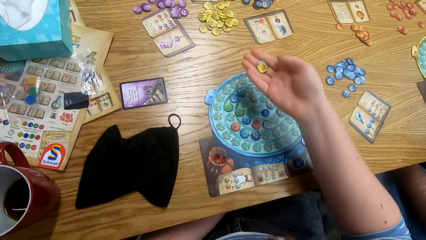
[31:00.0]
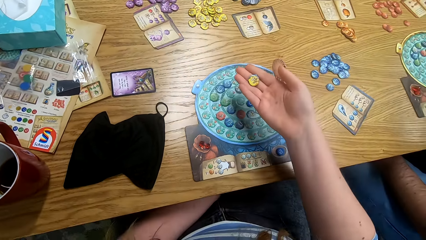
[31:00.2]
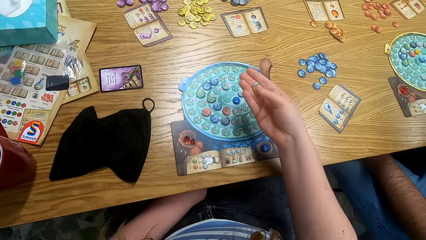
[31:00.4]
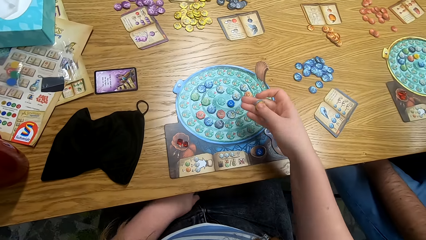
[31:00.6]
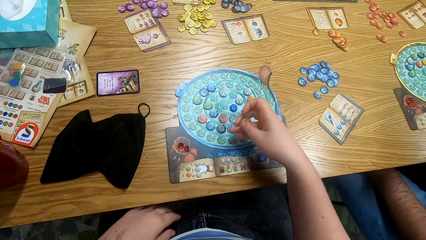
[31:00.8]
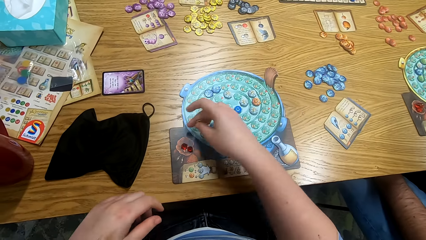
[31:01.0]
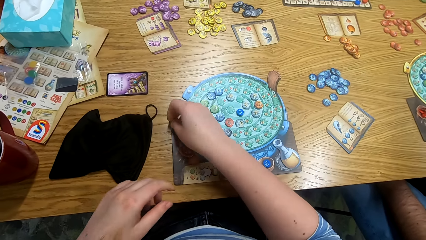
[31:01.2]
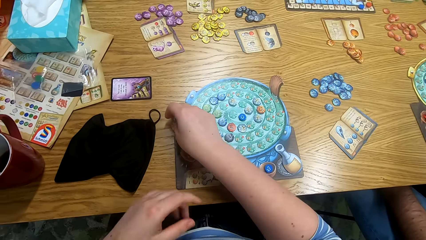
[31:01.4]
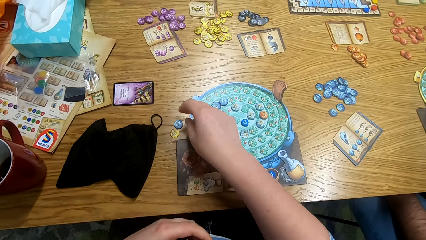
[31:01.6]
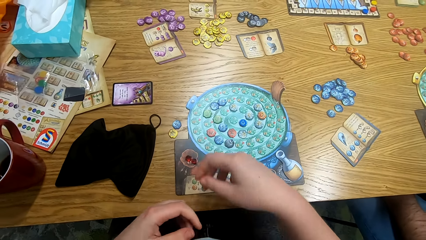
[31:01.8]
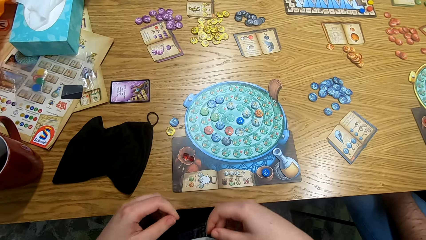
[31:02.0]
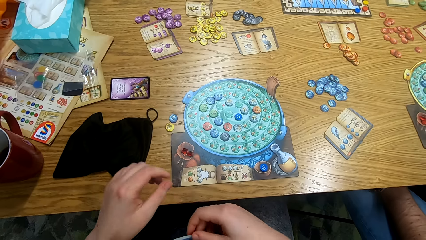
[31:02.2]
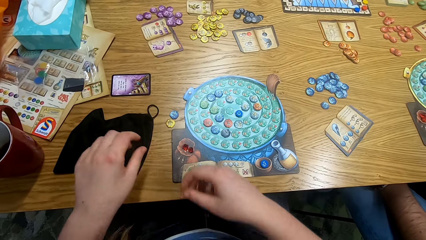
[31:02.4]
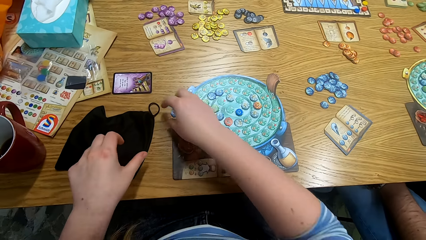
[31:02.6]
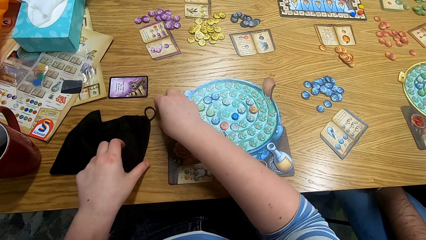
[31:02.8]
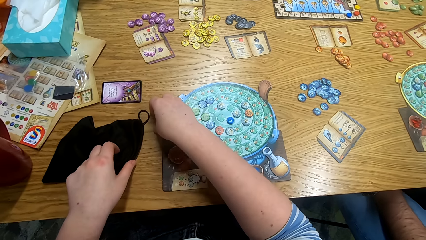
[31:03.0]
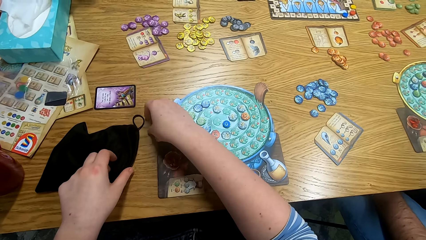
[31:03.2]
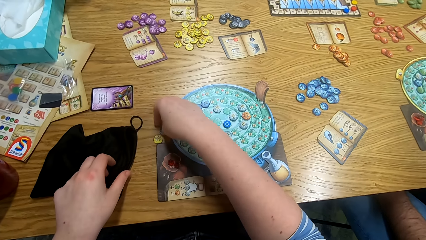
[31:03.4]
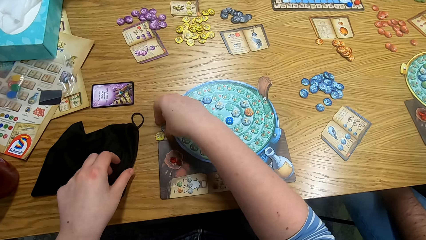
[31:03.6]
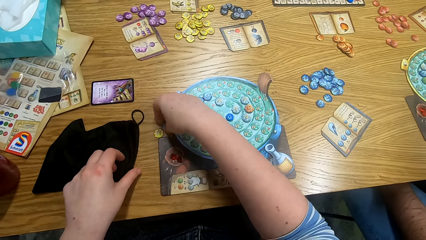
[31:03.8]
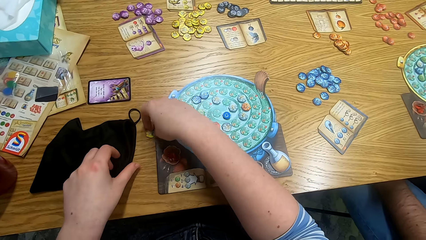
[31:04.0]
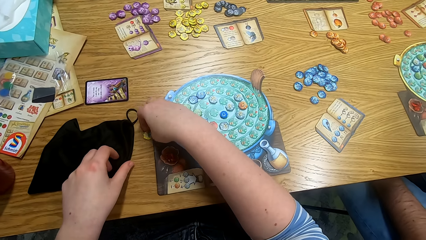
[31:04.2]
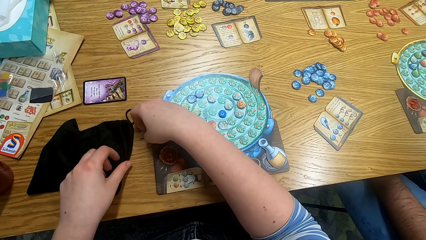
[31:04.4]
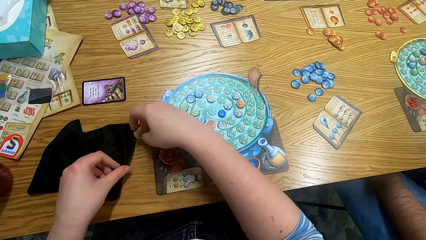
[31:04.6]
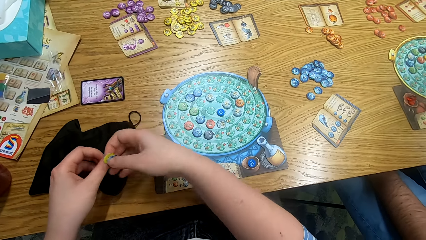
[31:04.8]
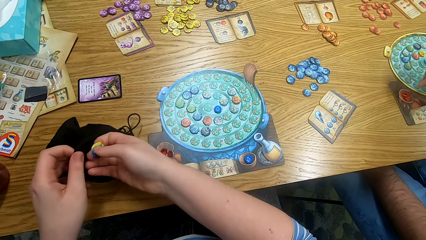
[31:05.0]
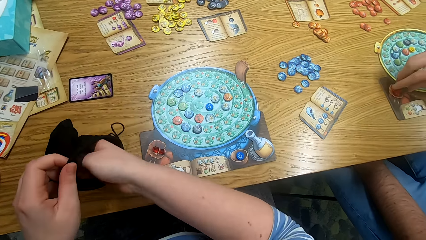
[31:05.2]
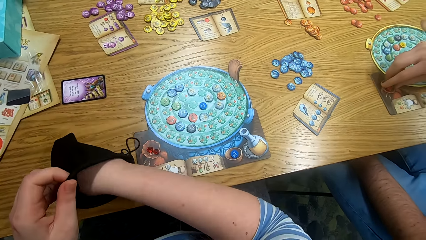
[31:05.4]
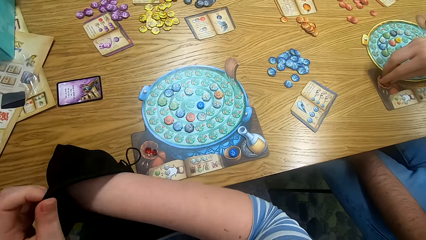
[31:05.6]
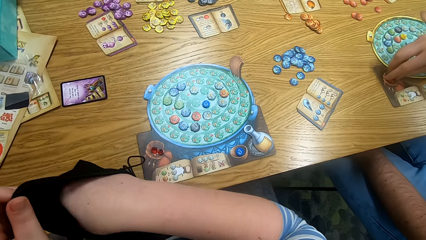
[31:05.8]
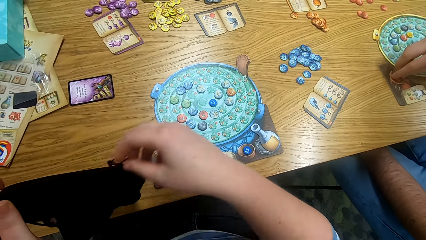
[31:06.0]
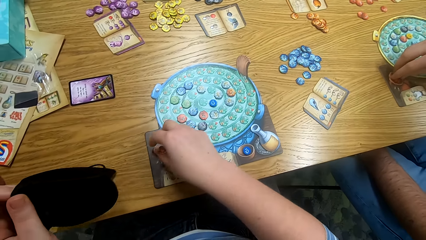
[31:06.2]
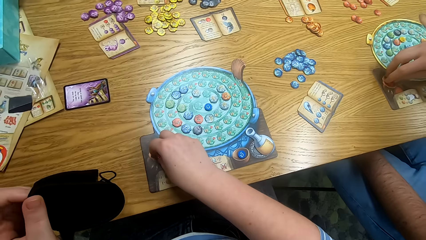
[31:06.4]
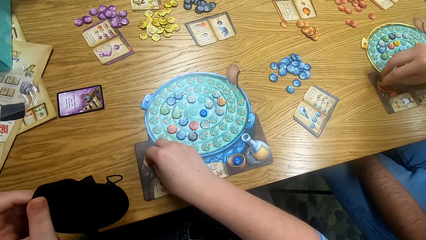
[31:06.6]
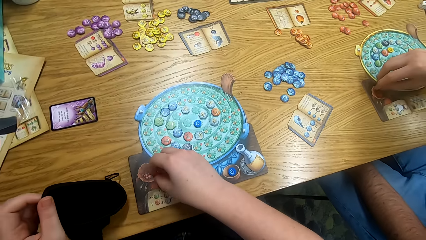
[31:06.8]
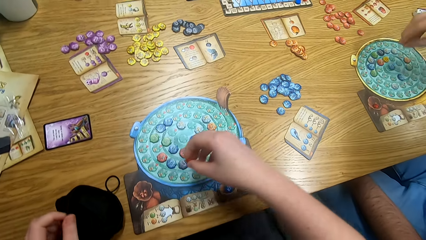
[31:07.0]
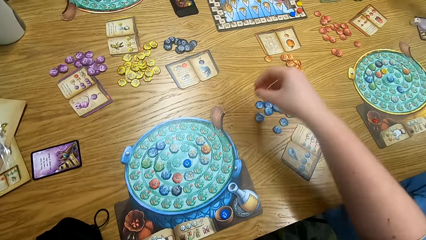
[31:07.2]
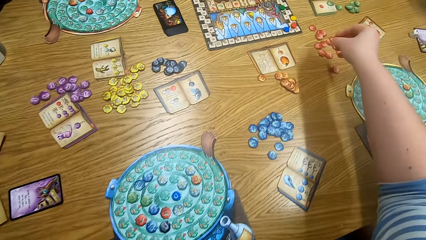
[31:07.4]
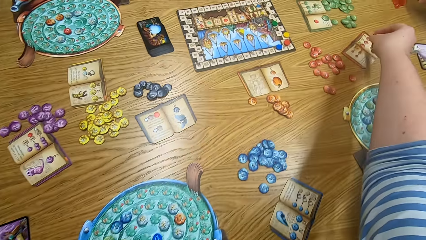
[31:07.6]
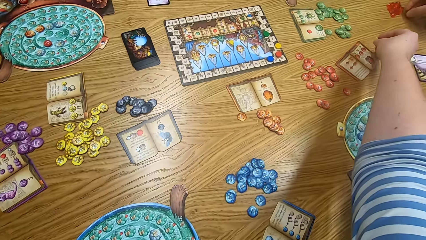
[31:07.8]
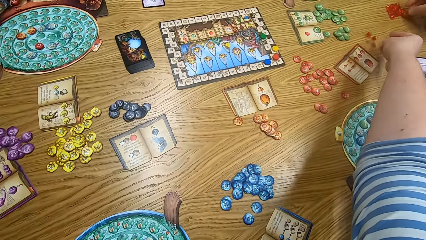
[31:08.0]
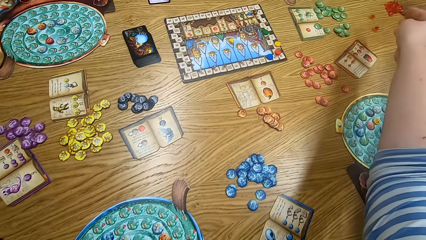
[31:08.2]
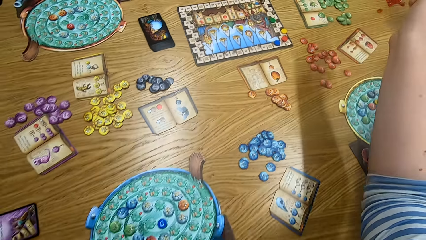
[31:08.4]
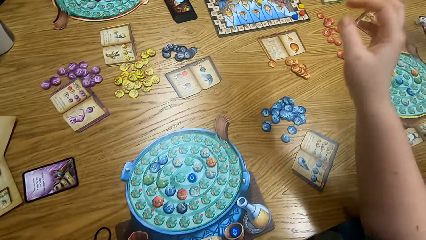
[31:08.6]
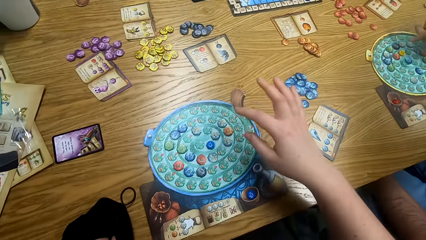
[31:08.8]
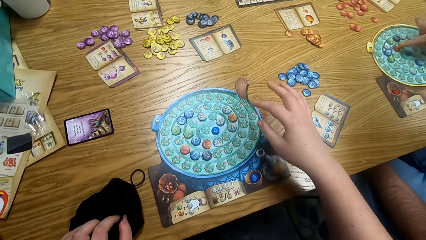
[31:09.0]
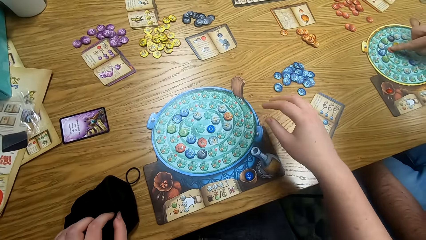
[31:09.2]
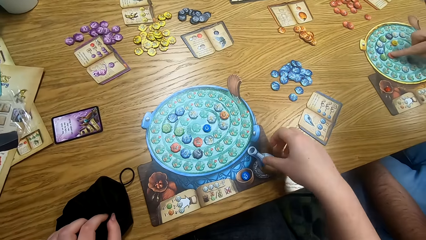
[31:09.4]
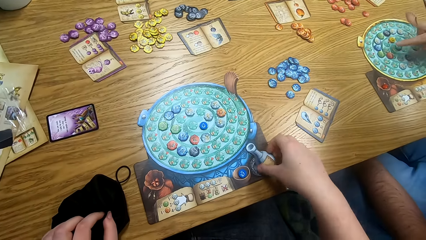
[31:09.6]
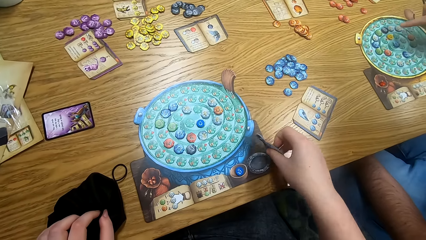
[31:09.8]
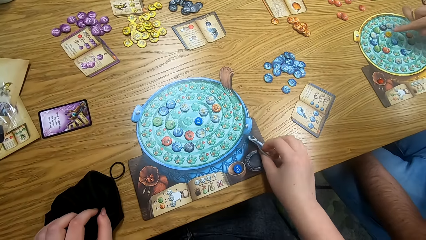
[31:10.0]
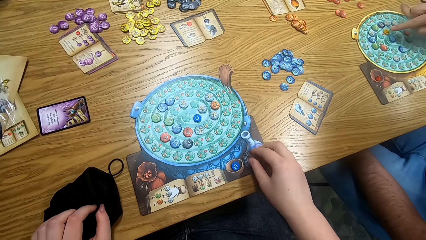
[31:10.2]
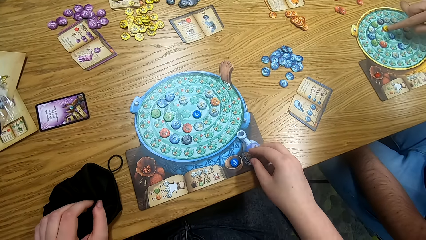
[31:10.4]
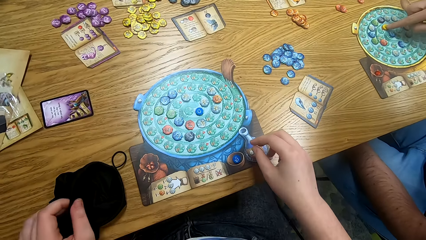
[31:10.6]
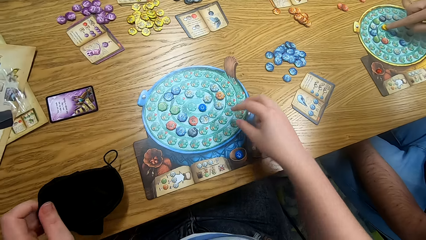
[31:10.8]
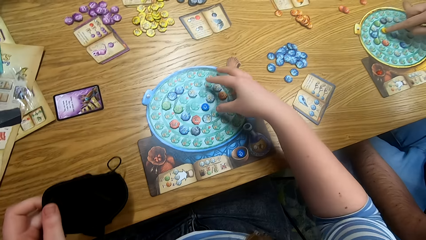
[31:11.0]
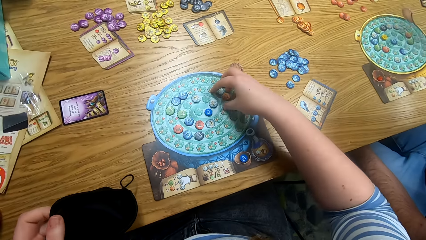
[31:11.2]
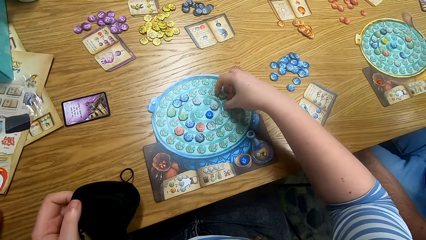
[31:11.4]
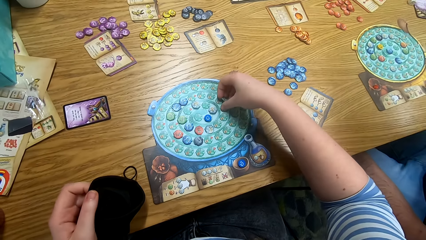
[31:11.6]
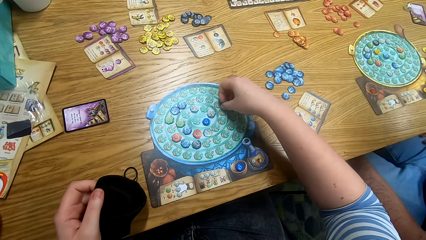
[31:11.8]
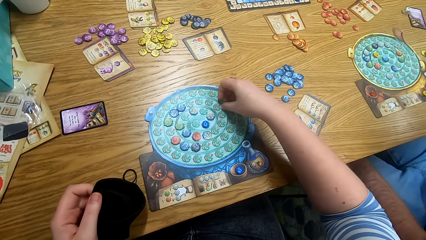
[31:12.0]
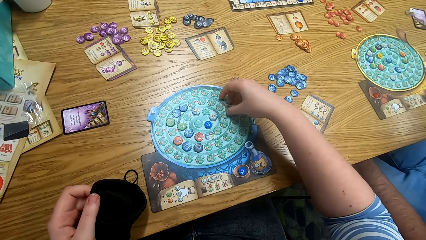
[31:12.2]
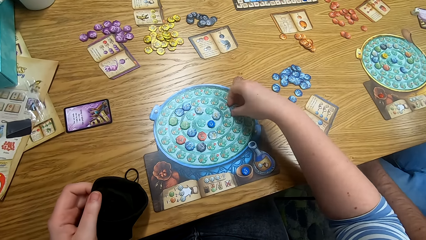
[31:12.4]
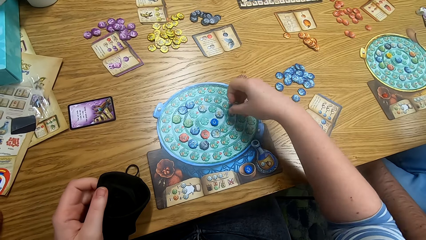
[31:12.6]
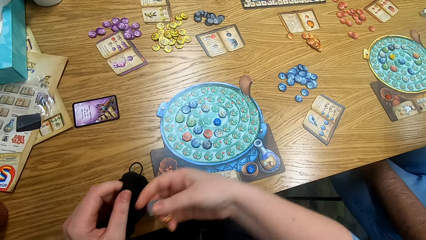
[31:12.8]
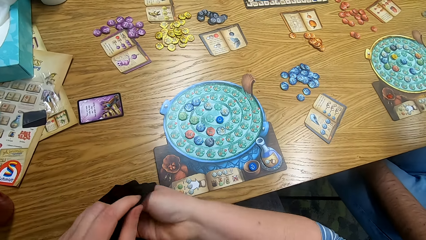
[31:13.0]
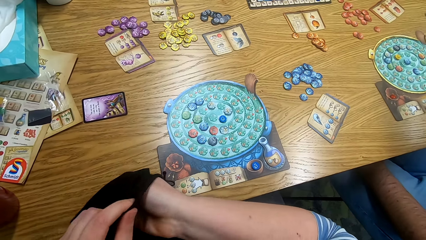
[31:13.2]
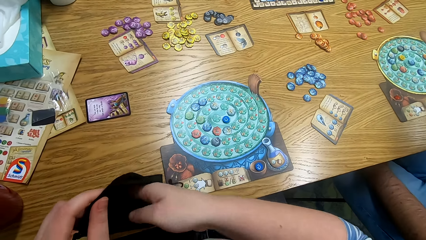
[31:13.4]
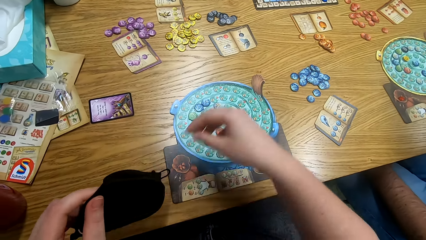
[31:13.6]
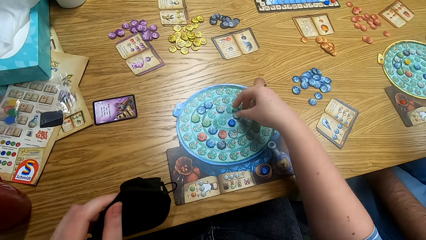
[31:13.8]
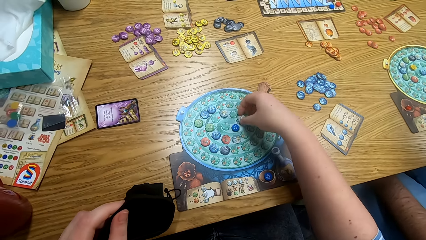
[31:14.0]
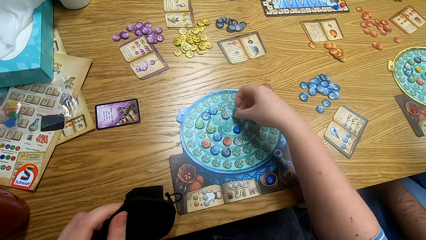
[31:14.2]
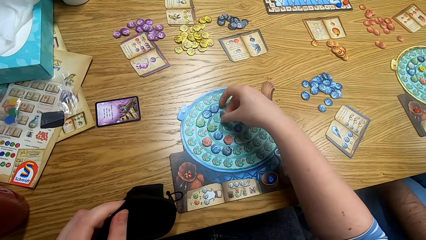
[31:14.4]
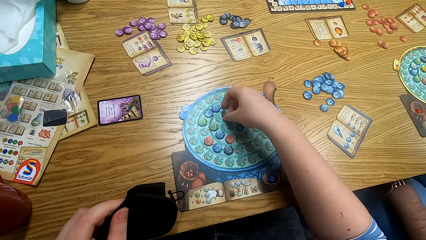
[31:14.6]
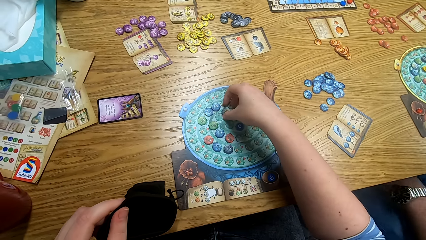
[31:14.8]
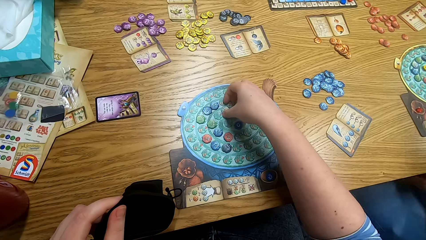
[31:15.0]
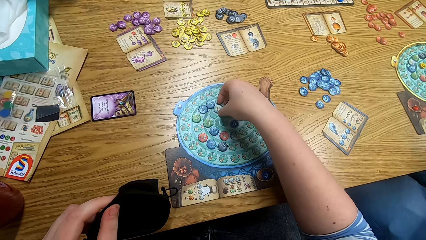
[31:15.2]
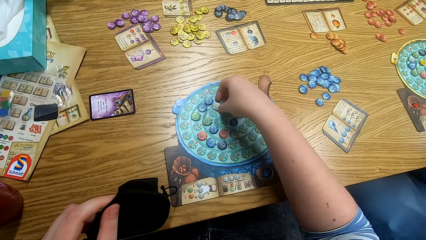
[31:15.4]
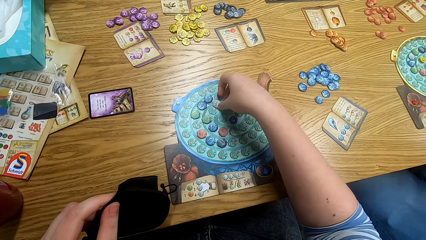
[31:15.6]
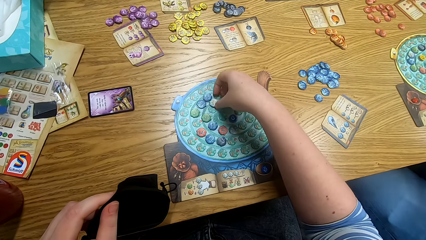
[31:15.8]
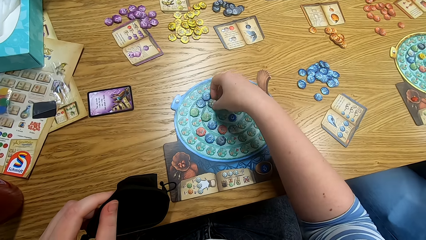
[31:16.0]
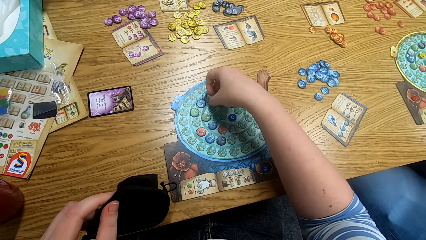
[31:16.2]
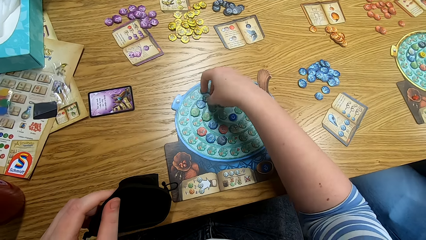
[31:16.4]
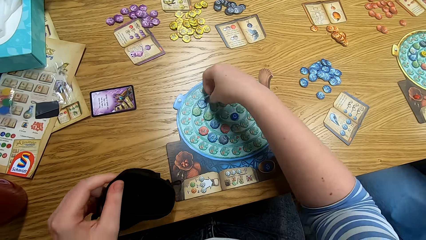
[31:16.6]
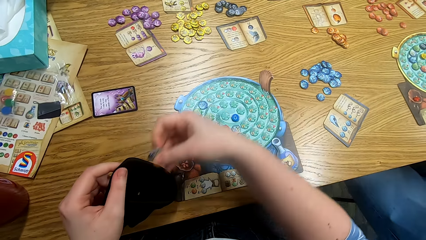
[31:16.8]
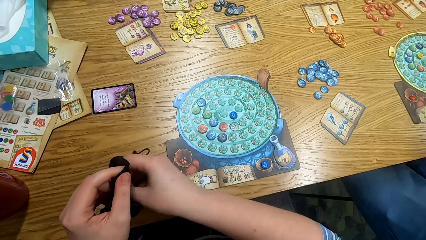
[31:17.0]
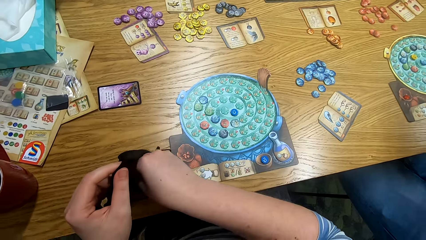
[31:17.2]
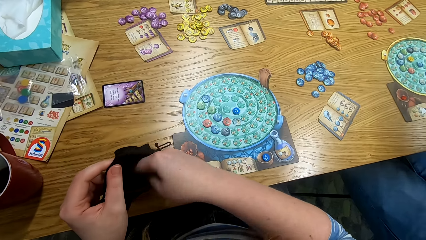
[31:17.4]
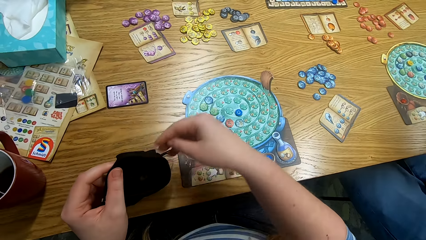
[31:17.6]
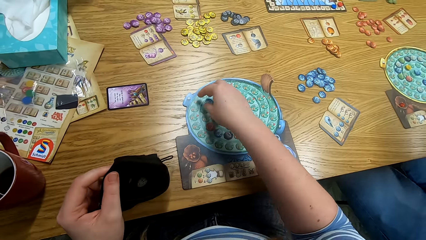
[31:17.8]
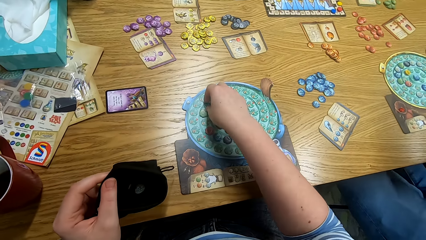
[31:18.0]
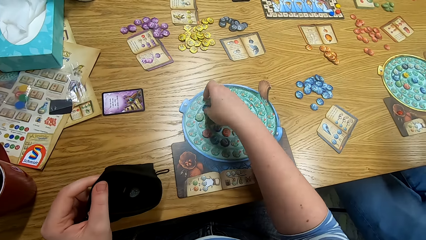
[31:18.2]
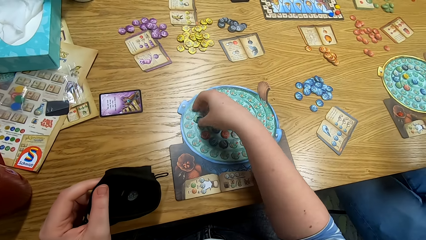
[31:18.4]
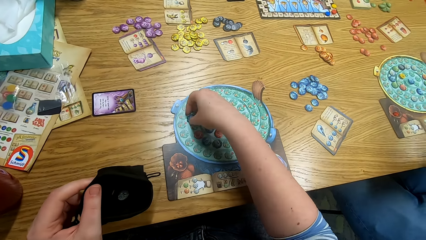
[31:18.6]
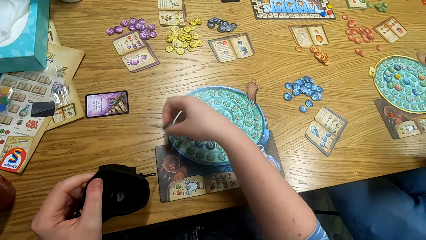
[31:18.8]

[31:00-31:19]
The camera wearer puts tiles on the table. They put the tiles in the bag. They pick up something. A man plays the game. The camera wearer plays the game. The man plays the game. The camera wearer drops the tiles on the table. They play the game. The man plays the game. The camera wearer picks the tiles from the table, puts the tiles in the bag, and picks the tiles from the game board. They put the tiles in the bag.
